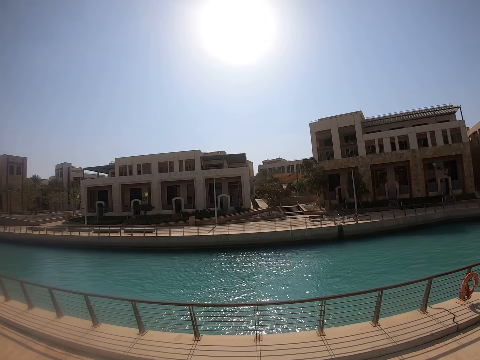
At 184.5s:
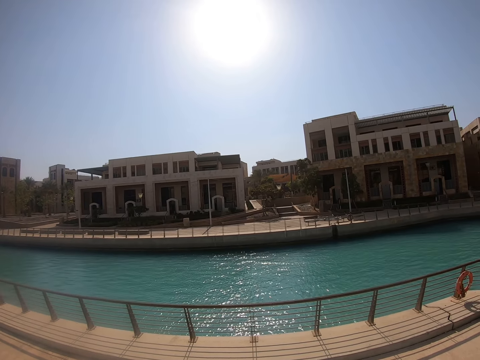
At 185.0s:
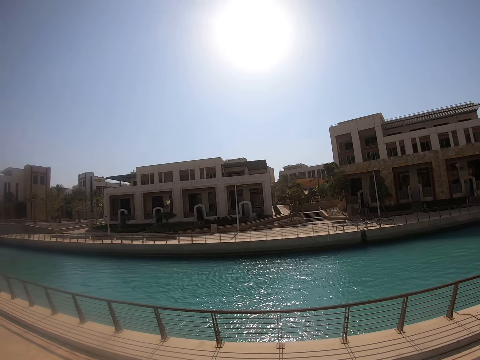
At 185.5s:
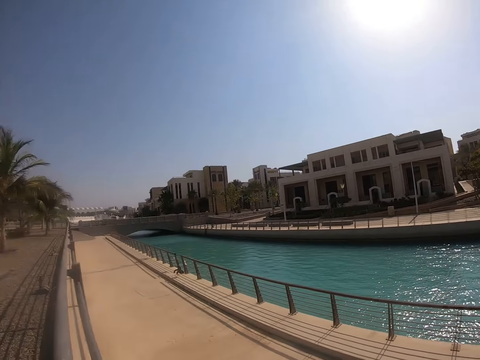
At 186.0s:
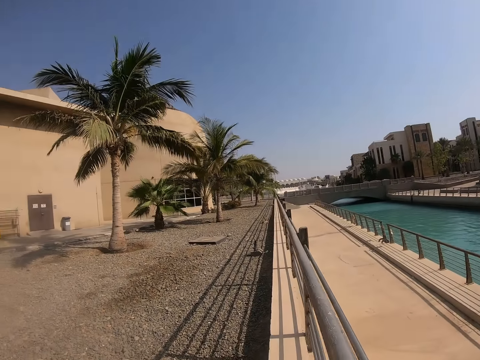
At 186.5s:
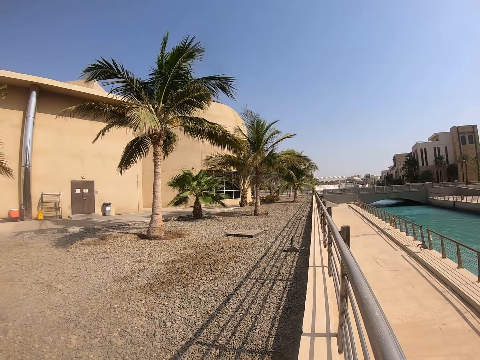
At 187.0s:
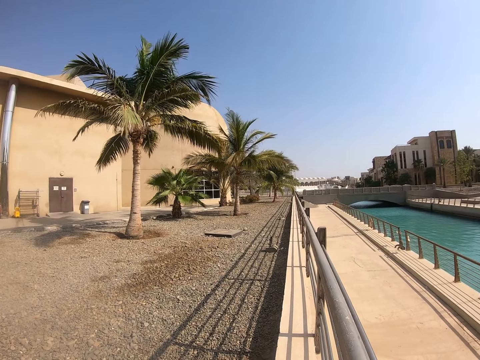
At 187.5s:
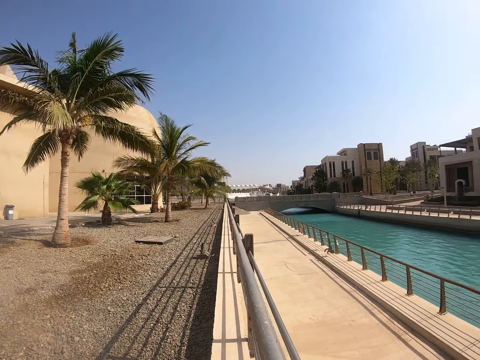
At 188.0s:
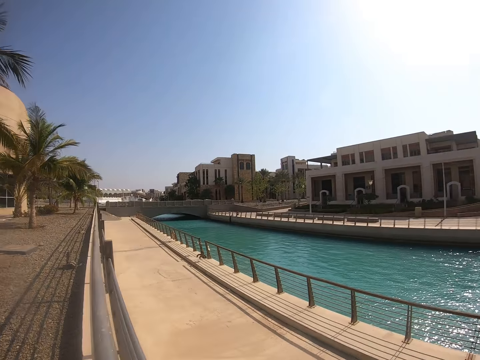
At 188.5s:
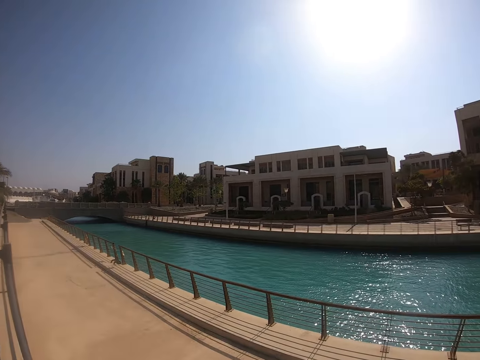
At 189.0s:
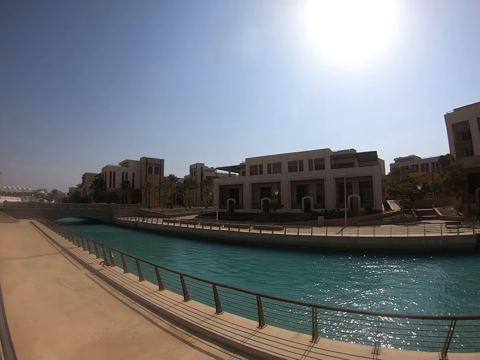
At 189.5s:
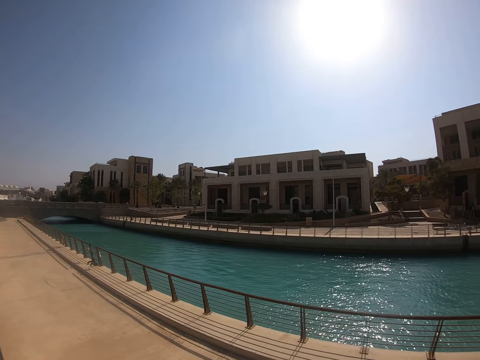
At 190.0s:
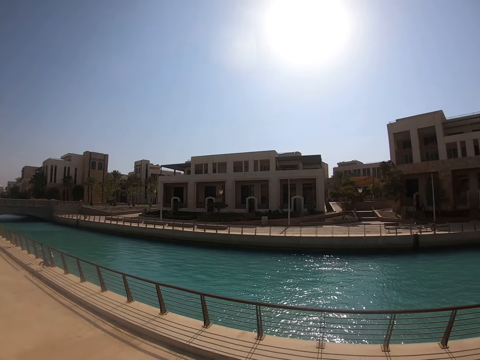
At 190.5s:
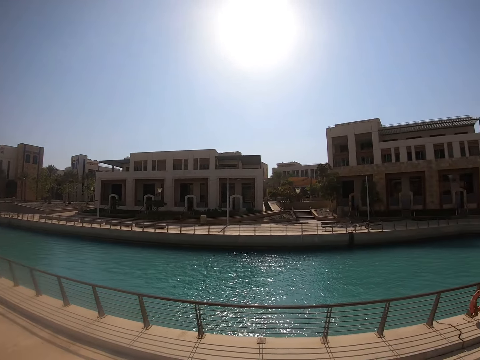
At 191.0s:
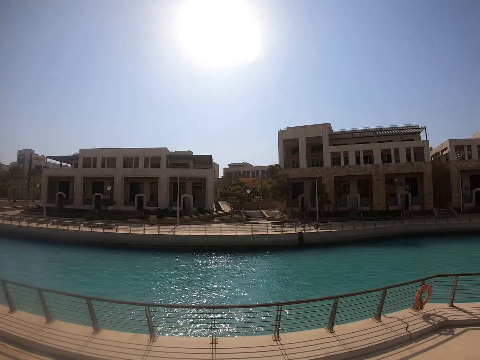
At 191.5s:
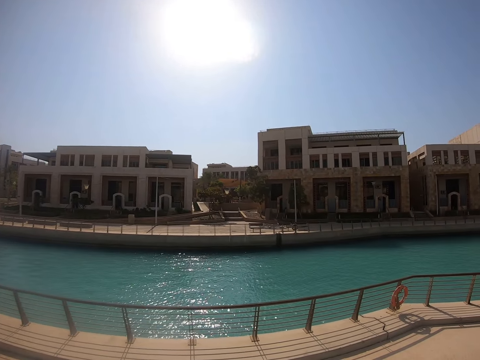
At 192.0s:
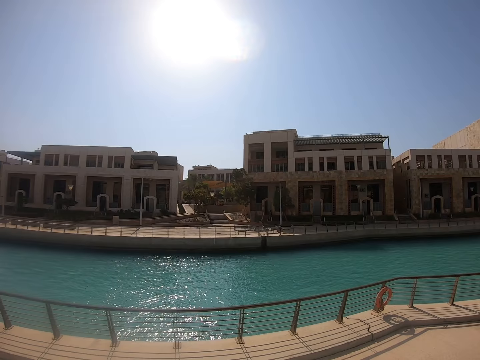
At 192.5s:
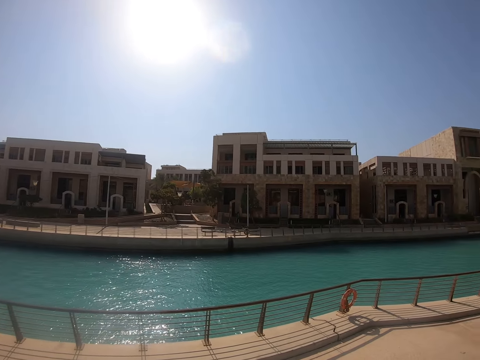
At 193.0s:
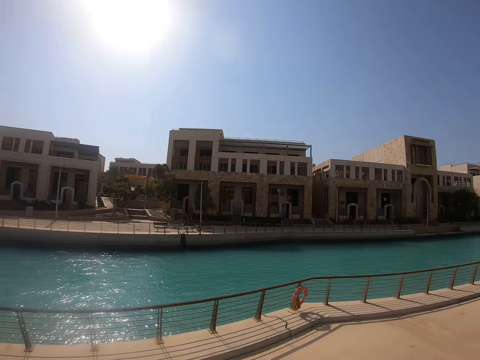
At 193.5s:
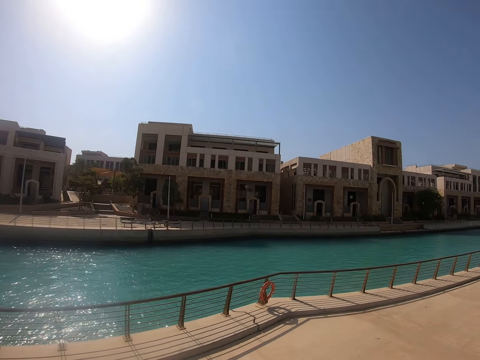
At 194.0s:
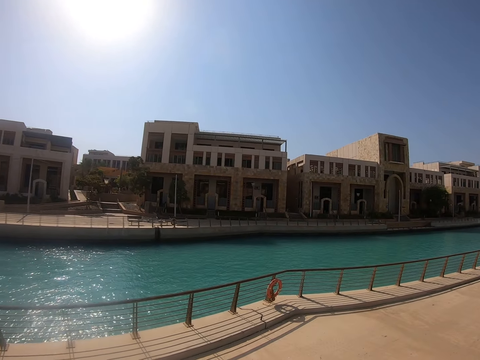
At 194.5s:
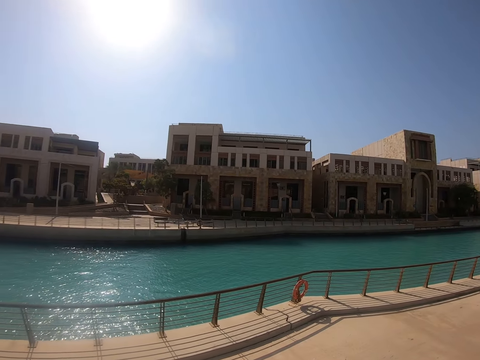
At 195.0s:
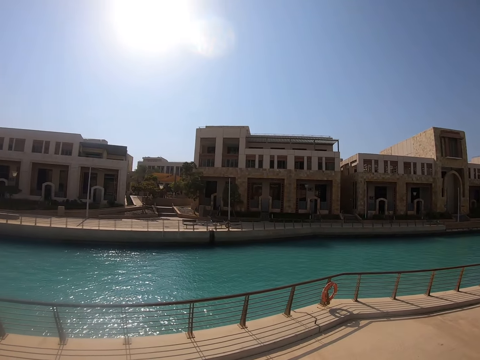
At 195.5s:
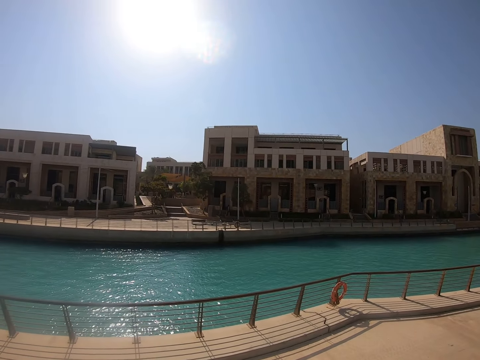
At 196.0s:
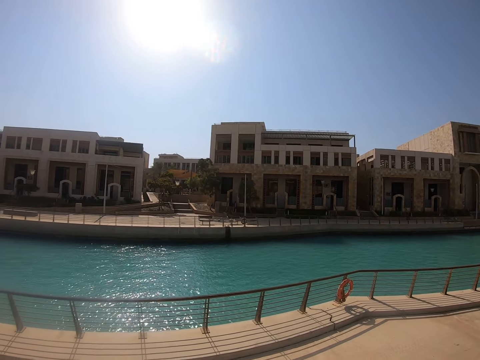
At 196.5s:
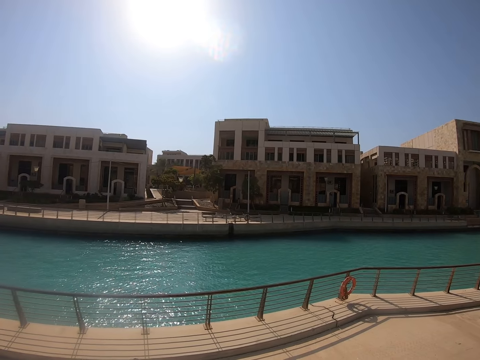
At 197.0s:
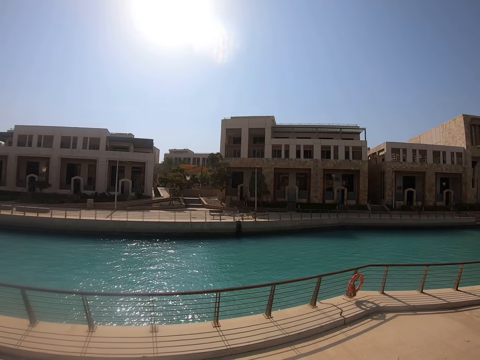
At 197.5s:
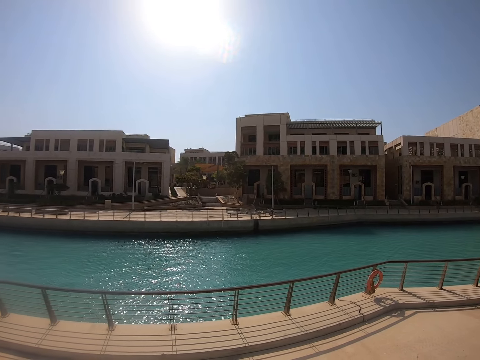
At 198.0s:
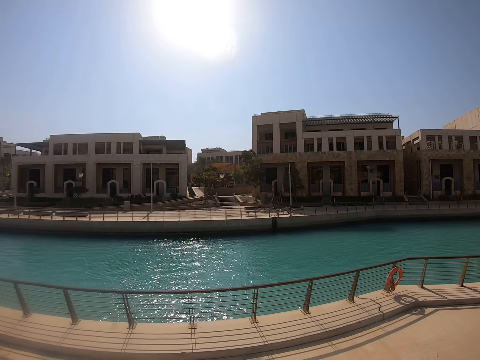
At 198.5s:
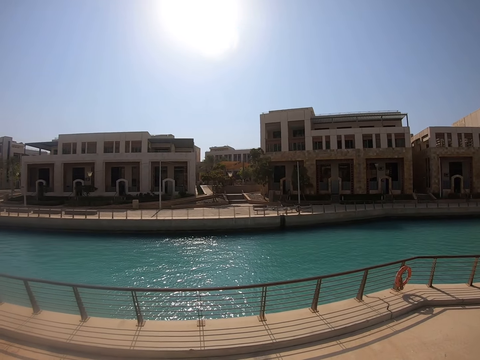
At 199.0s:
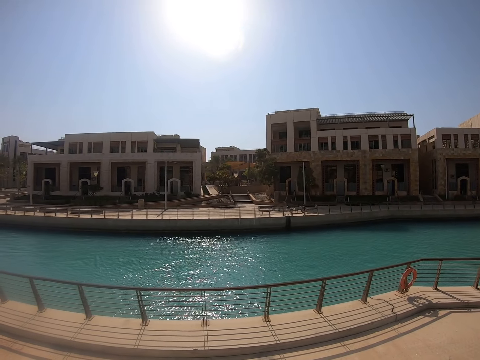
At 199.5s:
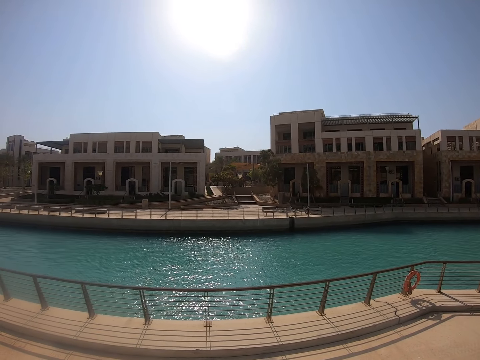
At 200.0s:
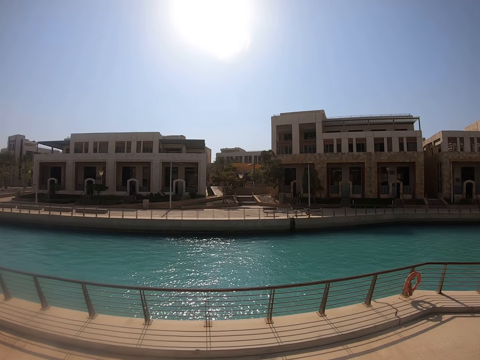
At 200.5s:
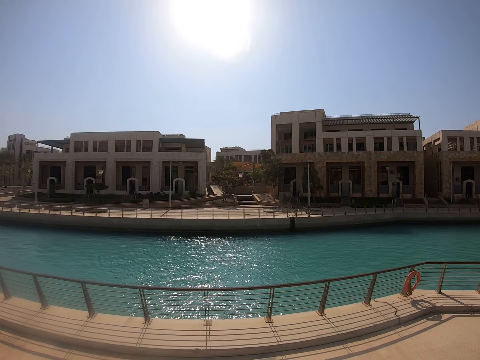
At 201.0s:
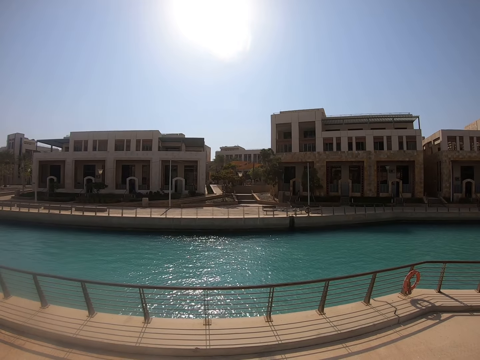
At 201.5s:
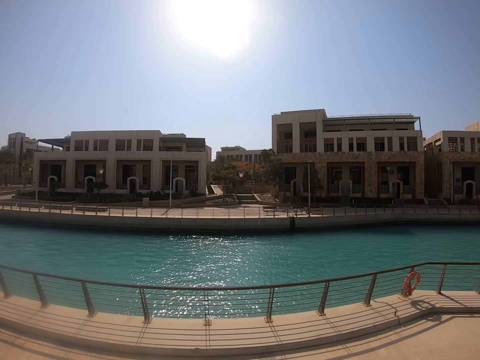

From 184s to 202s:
The camera wearer looks around. They look around the swimming pool area. They look at the water.

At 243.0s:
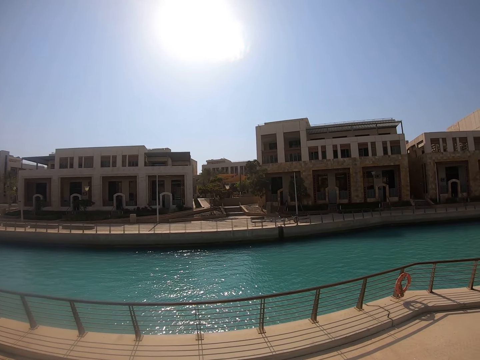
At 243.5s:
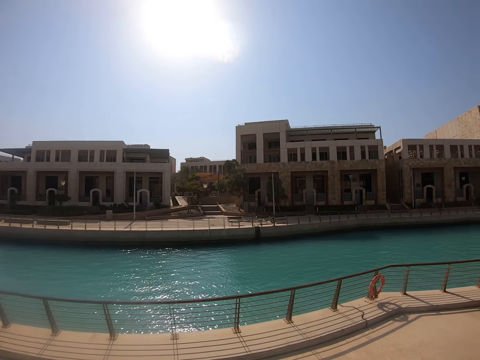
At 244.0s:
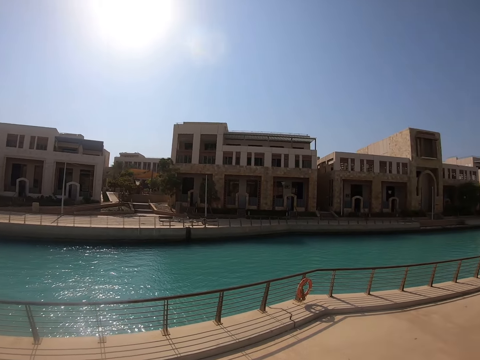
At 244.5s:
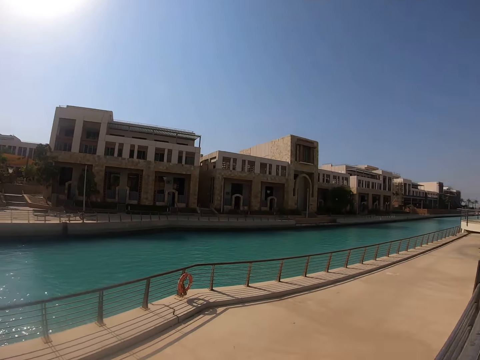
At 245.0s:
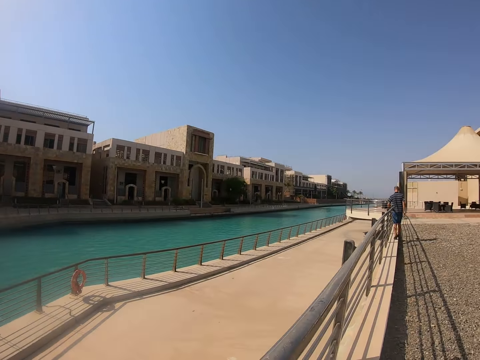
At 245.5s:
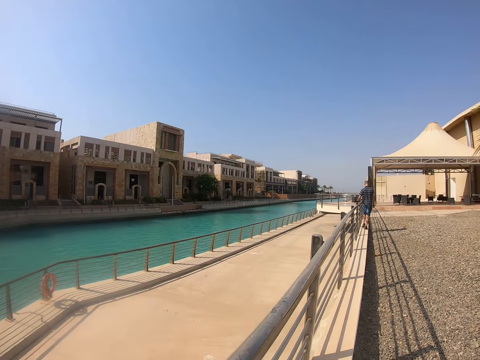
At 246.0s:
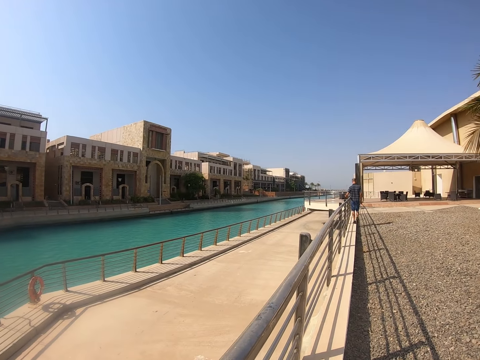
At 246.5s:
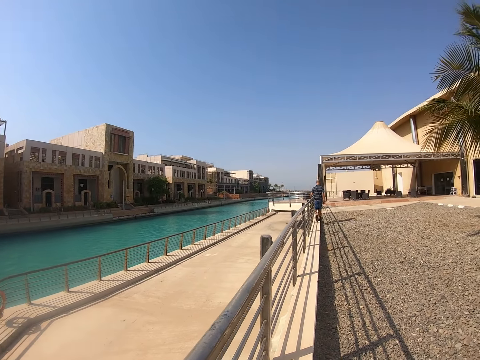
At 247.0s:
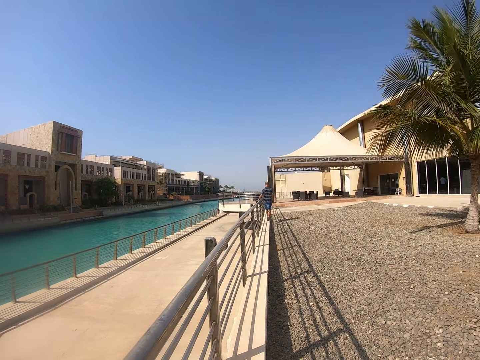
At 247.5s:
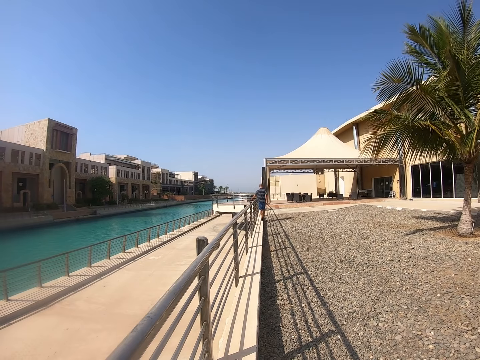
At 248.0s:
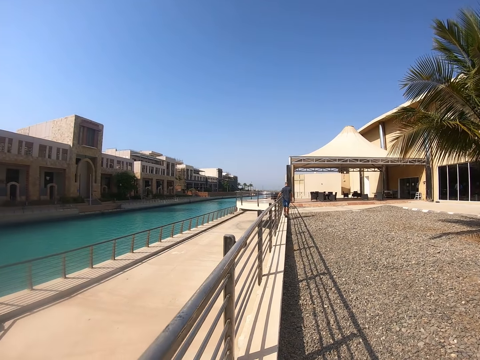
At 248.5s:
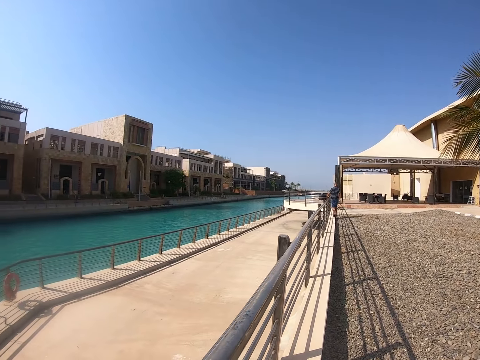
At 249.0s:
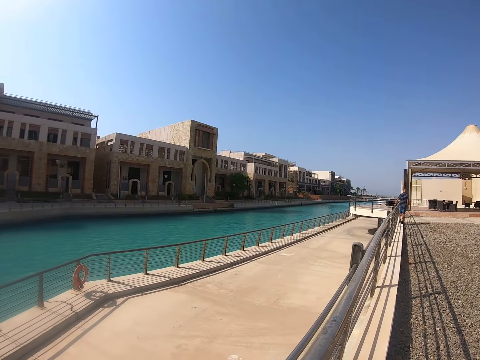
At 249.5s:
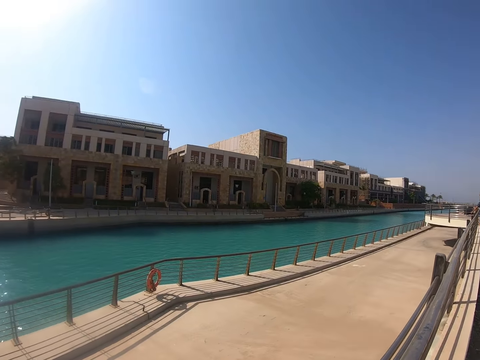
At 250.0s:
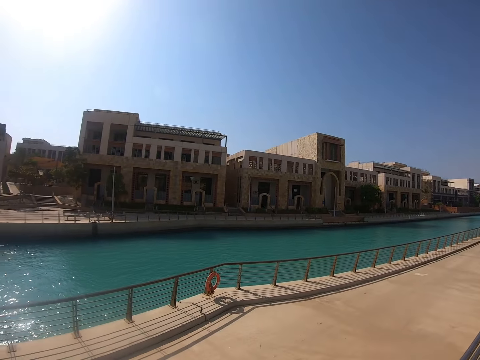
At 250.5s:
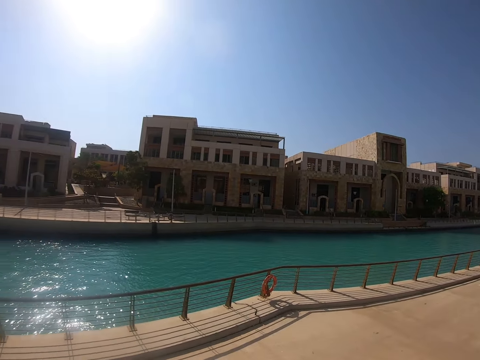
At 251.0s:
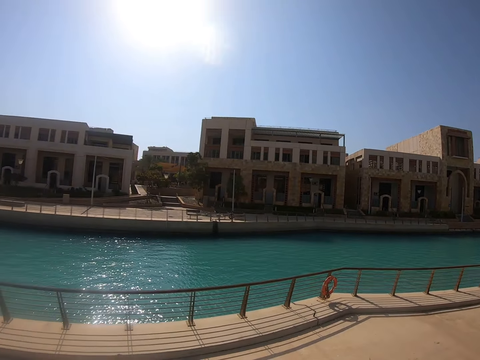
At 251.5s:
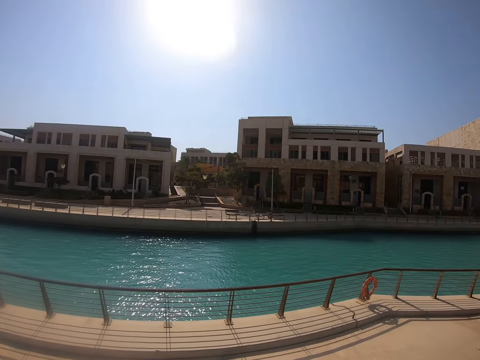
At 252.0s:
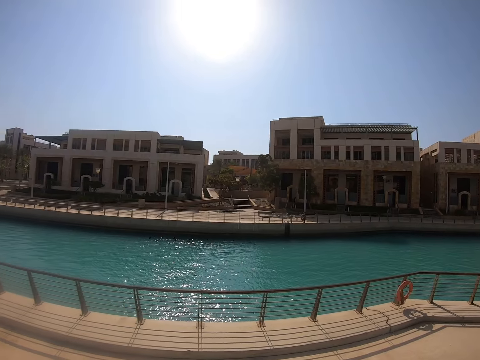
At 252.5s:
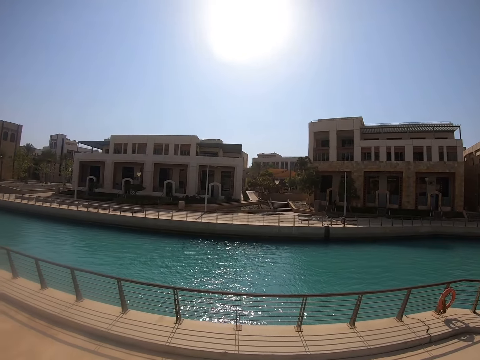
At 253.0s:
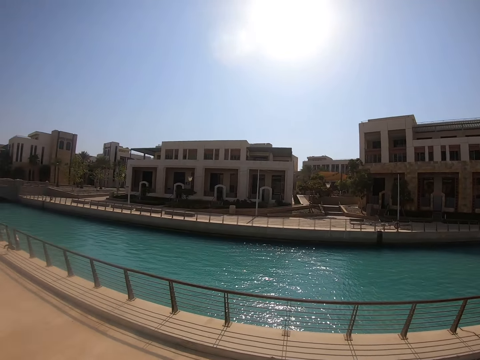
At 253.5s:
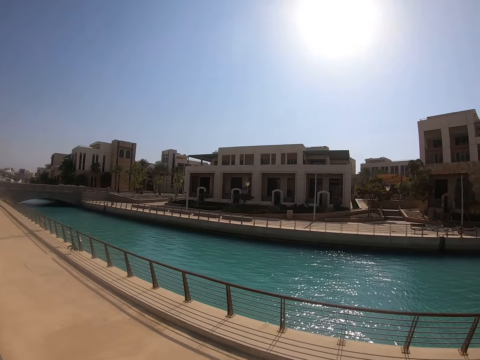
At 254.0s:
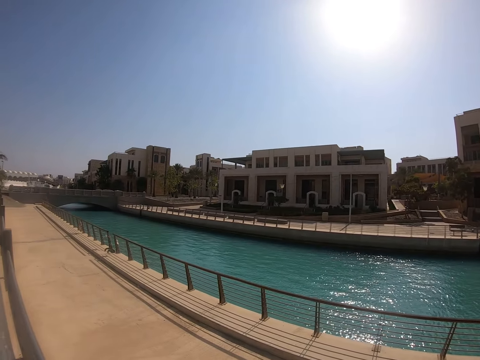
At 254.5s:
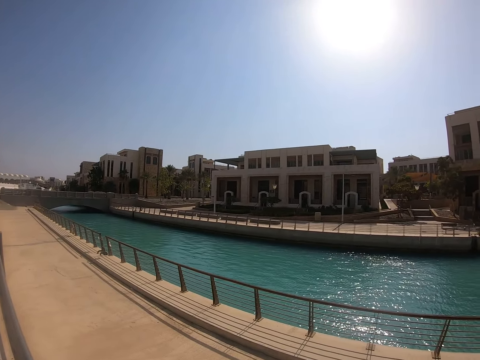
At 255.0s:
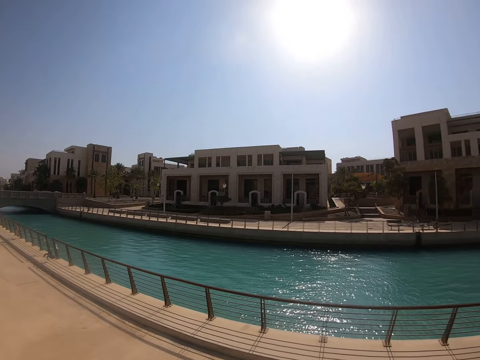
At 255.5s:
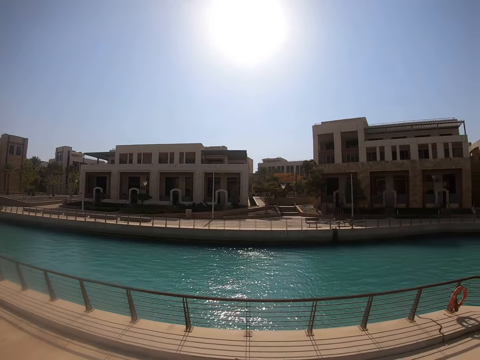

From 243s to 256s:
The camera wearer looks at a man. The man walks around. The camera wearer looks around.
